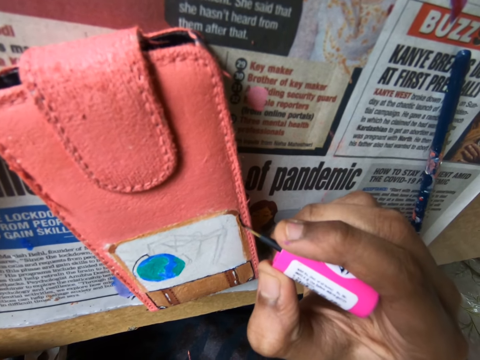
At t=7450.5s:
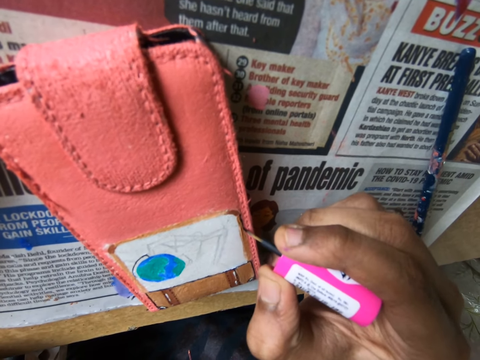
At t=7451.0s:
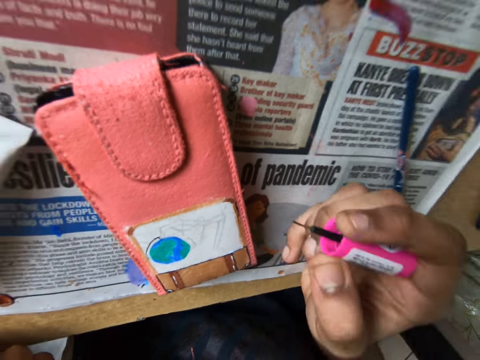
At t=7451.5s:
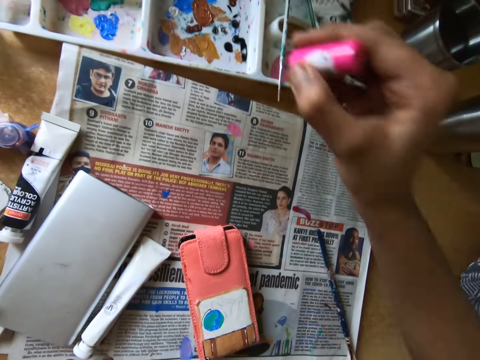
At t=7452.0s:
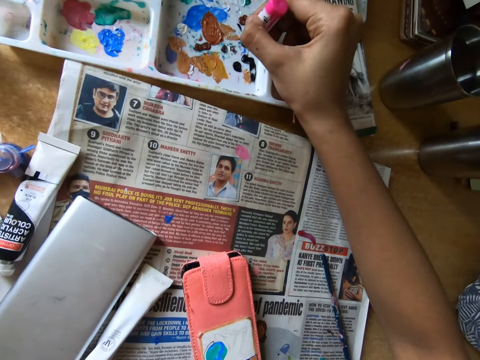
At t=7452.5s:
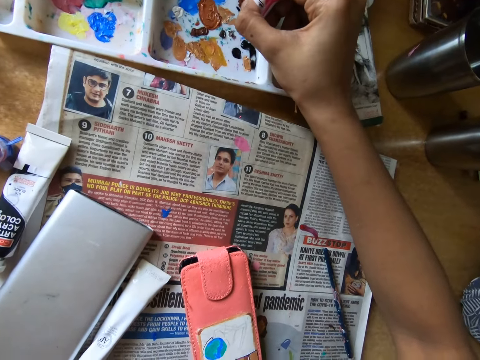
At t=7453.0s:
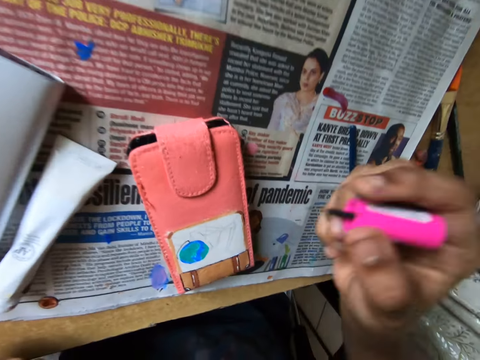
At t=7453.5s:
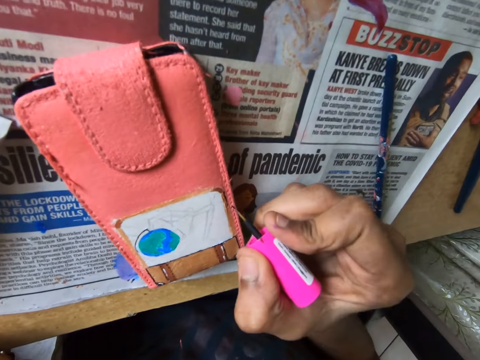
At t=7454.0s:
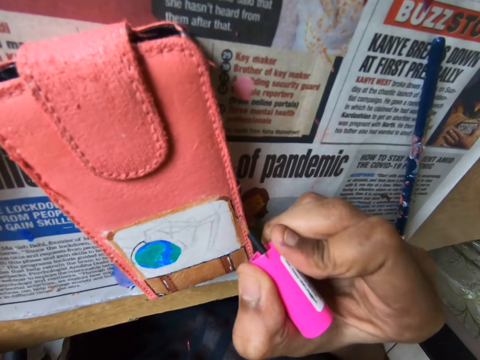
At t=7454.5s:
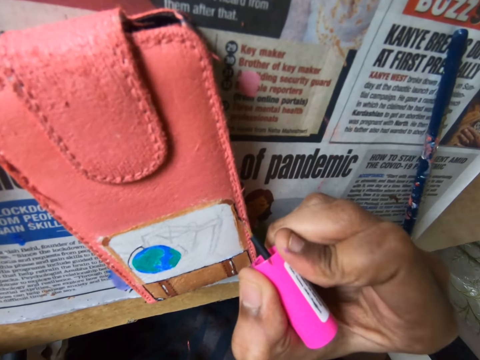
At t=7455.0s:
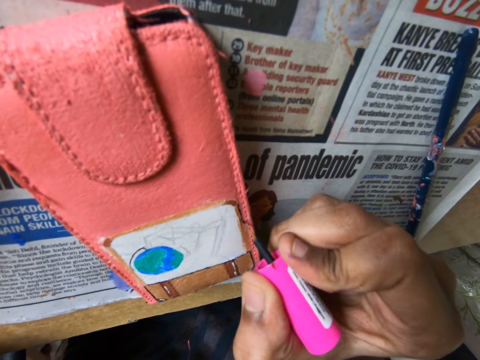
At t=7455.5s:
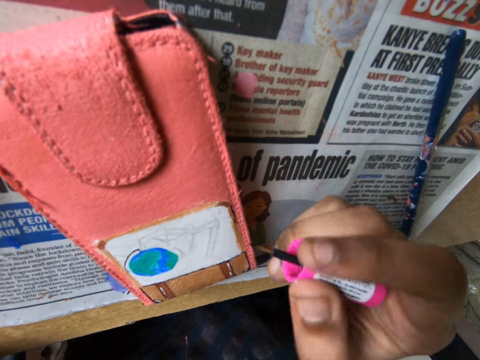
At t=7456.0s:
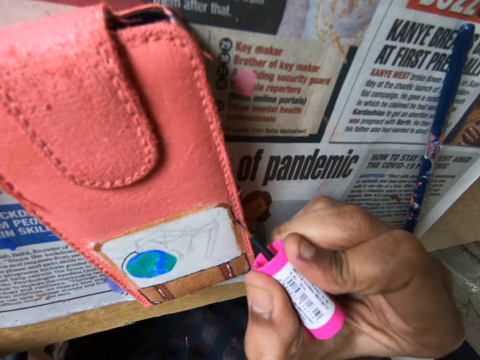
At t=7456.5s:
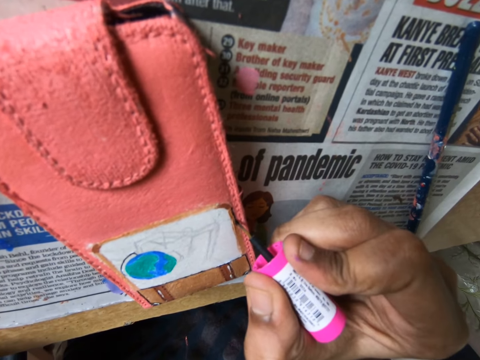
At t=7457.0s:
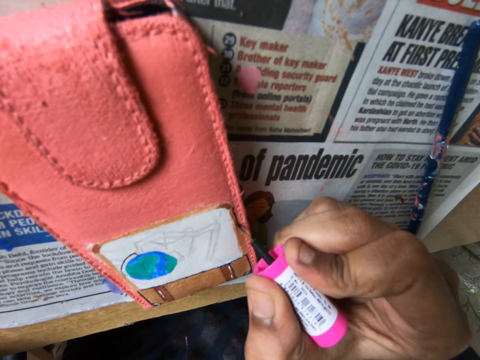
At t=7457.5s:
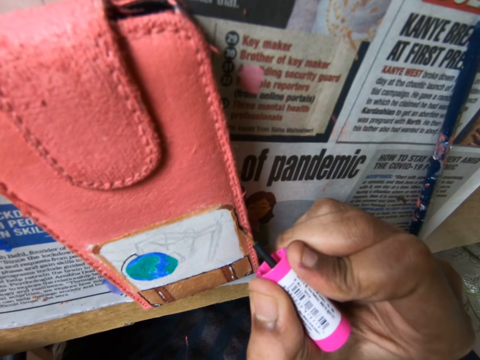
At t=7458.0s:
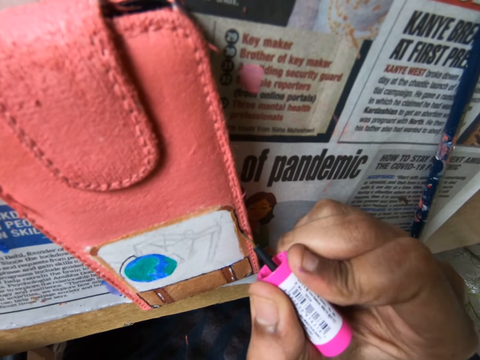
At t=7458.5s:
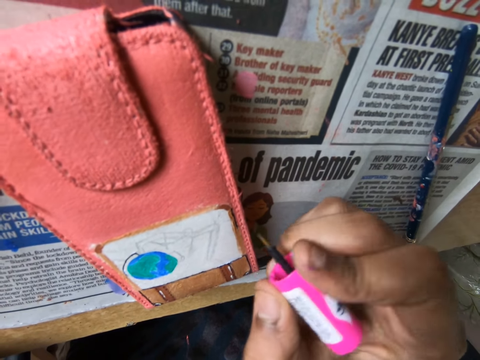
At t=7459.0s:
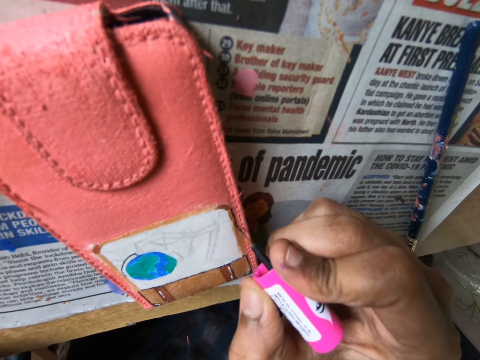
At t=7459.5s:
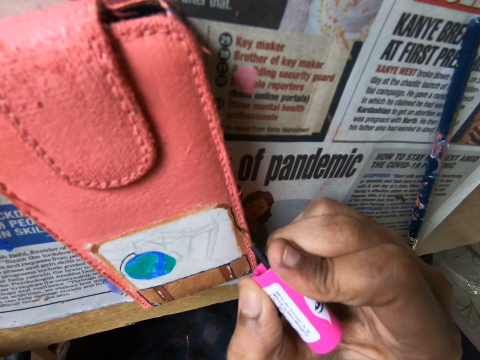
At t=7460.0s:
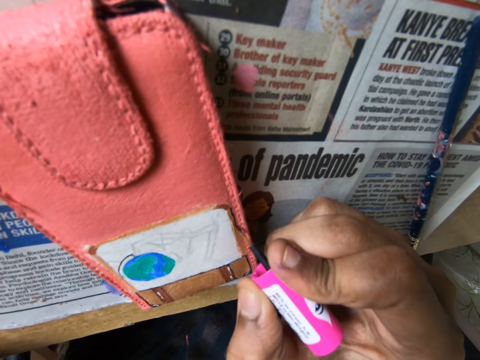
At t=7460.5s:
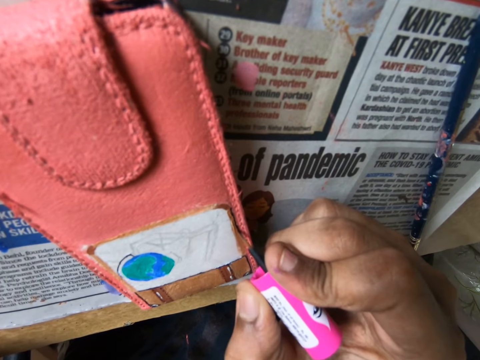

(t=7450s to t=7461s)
The camera wearer rubs a polish brush in the container. They scoop paint with the brush. They paint a picture on the wallet with the polish brush.

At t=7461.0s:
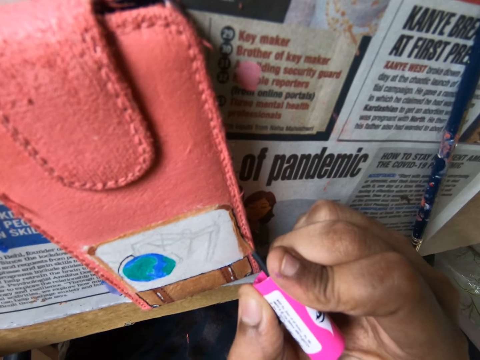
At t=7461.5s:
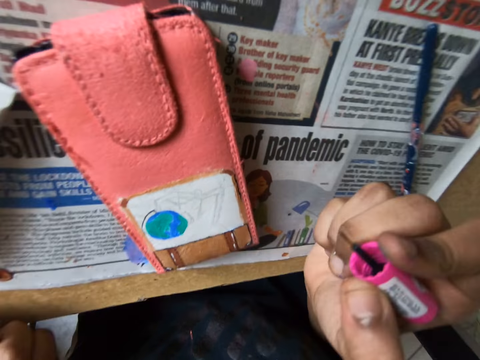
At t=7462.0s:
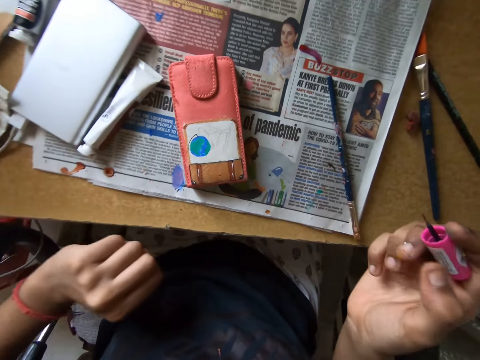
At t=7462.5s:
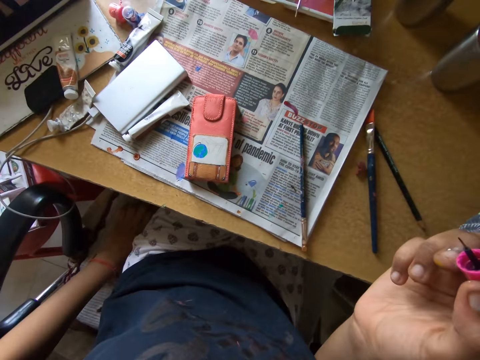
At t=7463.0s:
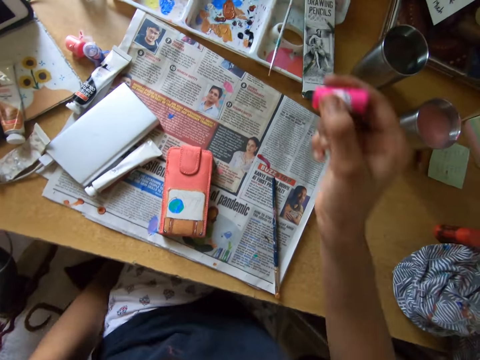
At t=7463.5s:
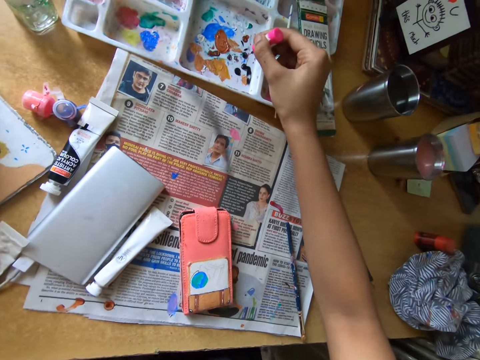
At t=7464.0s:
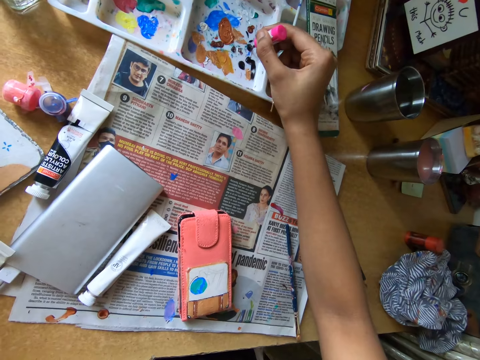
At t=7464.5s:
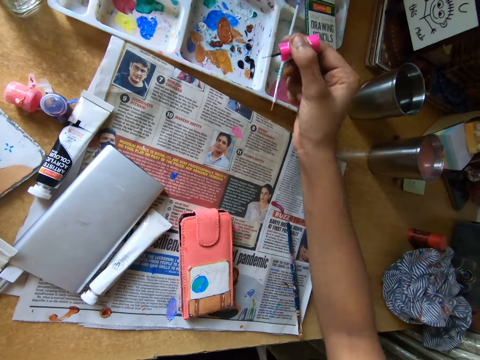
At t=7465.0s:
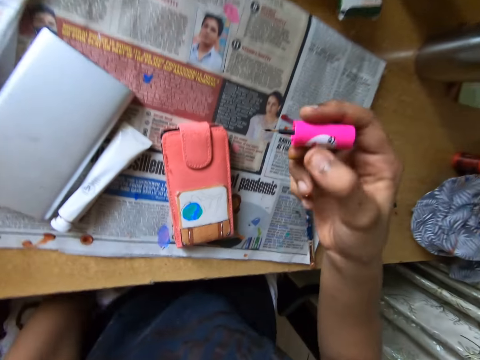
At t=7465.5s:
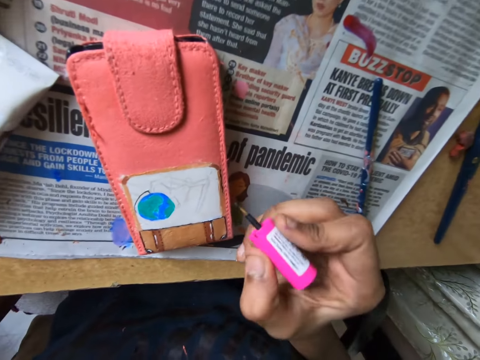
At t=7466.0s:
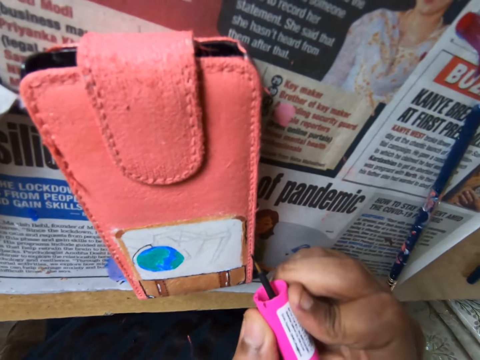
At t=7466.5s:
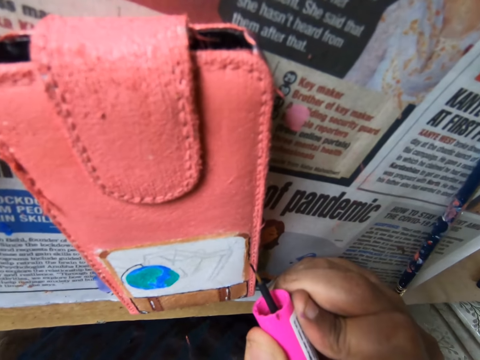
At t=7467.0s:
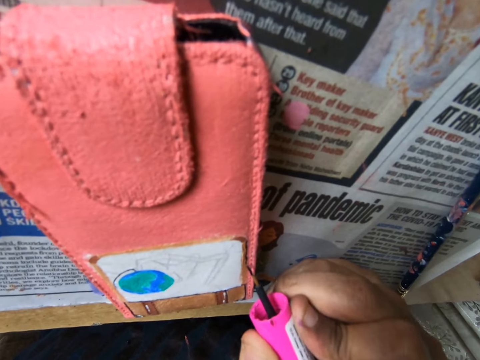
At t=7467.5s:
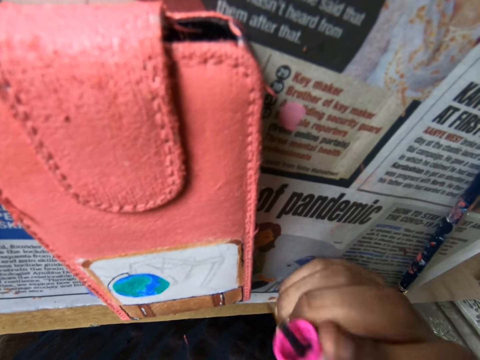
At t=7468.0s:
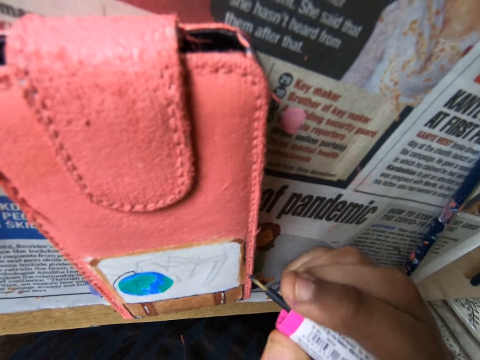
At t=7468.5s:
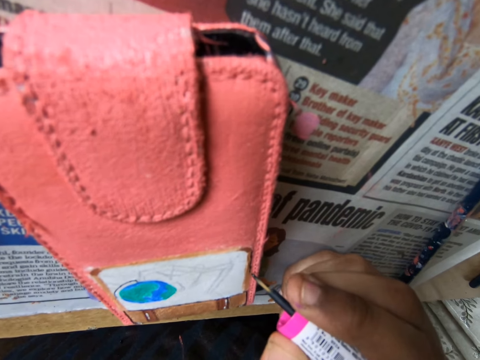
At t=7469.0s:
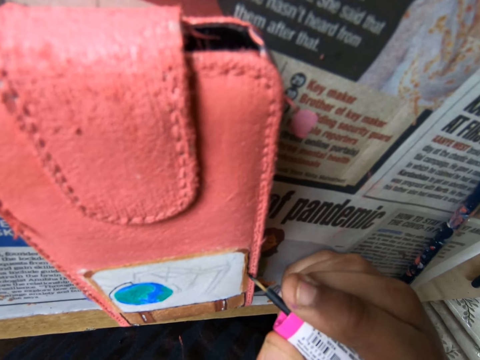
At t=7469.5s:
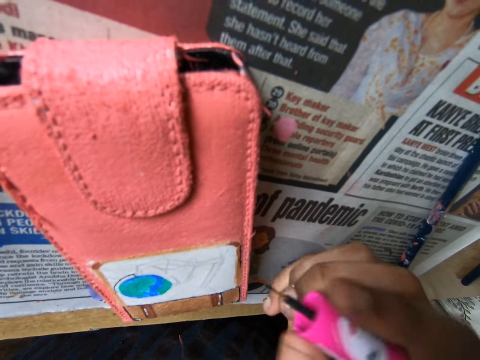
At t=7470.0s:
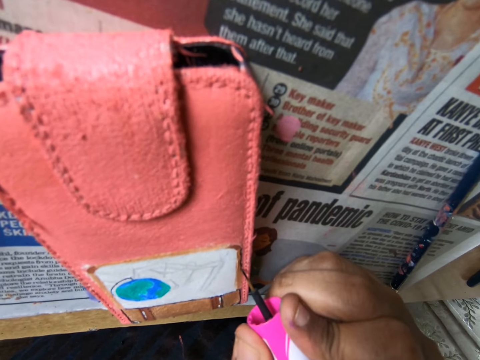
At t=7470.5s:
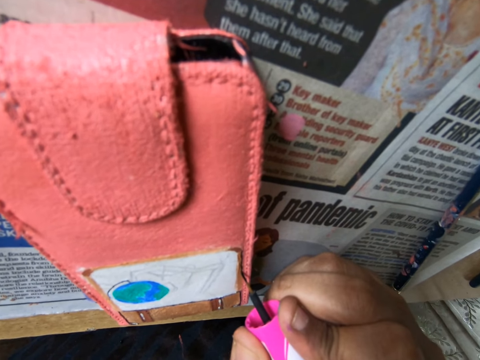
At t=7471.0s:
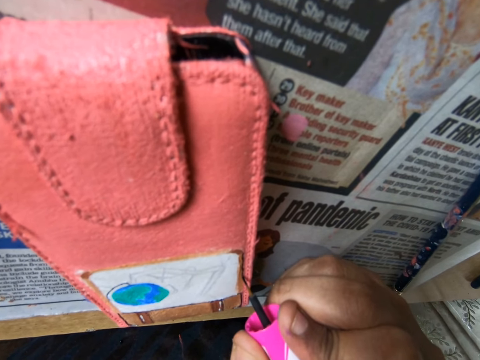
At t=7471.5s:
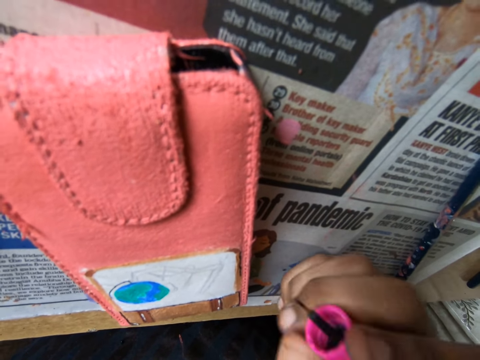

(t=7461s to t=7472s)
The camera wearer scoops paint with a brush. They rub the polish brush in the container and paint a picture on the wallet with the polish brush.

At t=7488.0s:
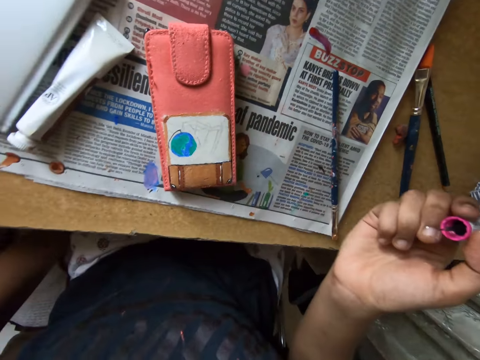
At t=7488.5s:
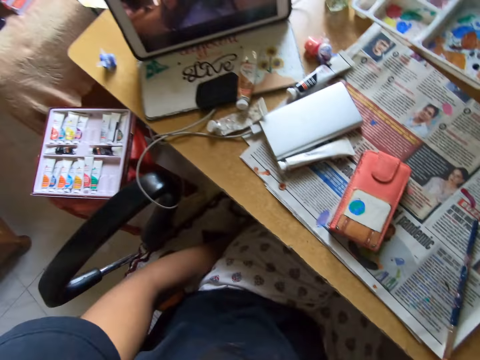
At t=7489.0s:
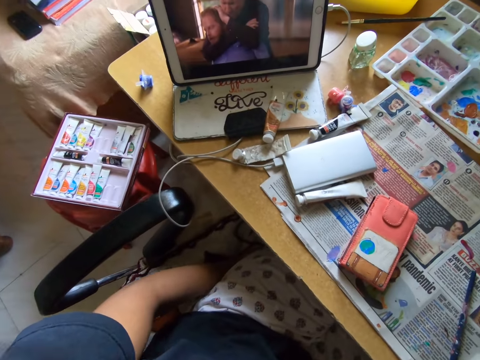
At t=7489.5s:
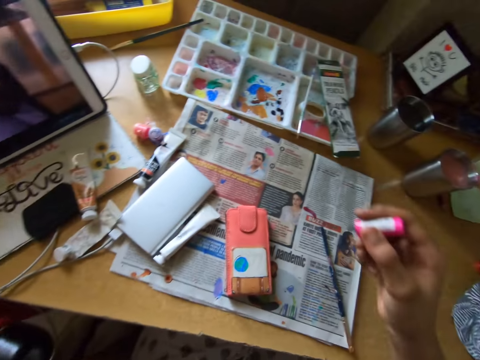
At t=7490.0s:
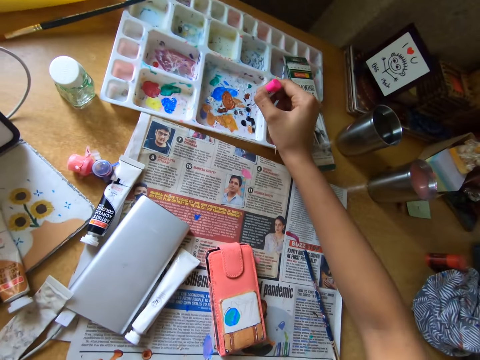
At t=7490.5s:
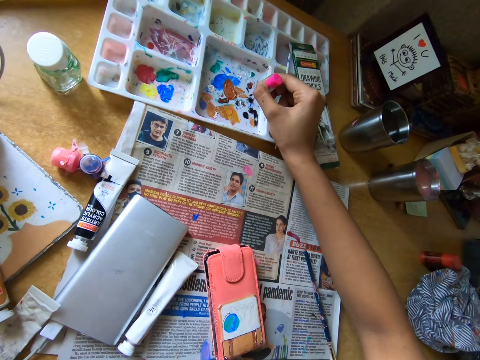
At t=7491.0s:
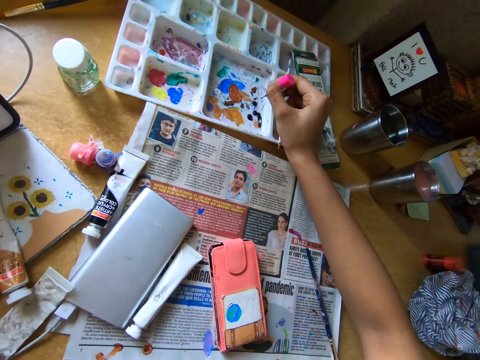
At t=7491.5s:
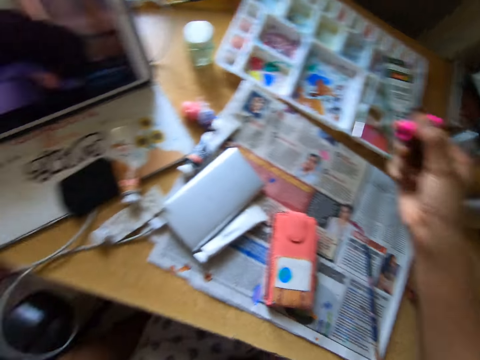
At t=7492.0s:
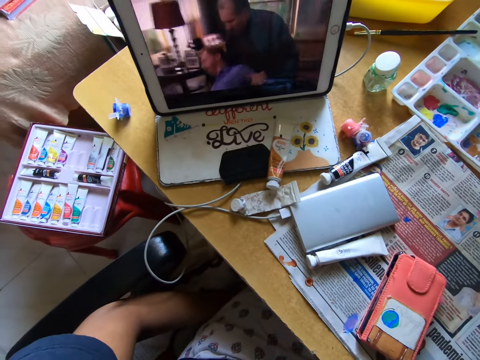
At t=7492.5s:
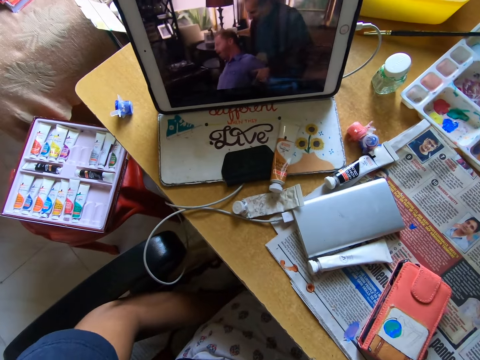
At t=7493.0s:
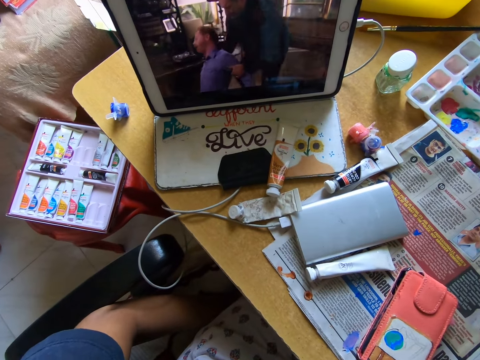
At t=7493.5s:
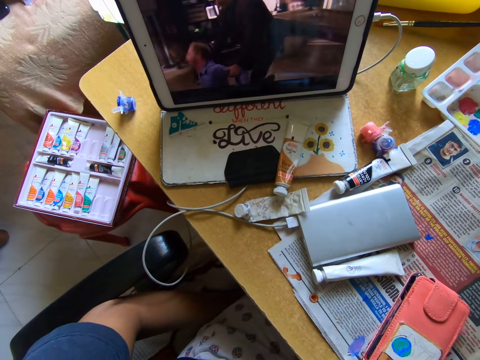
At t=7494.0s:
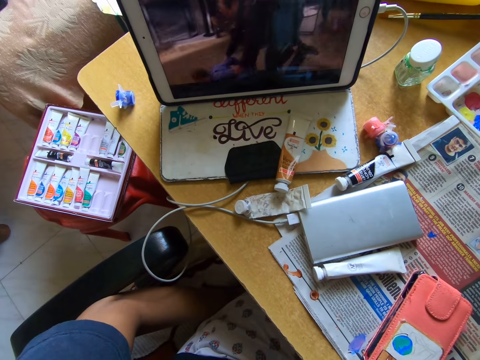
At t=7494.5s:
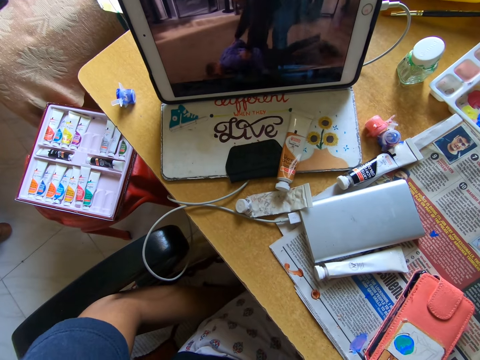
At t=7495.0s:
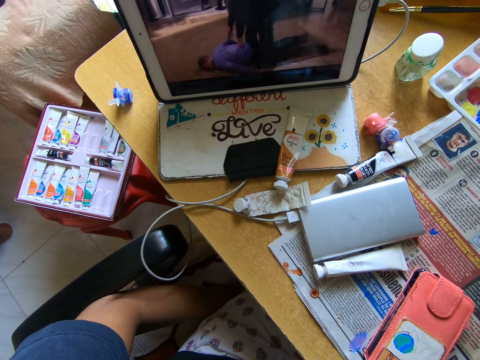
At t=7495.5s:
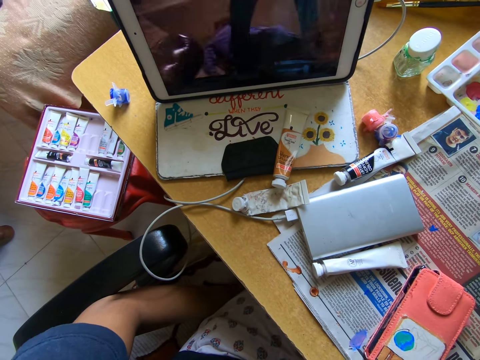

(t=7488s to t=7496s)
The camera wearer looks at the screen. They rub the polish brush in the container and scoop paint with the brush. They look at the screen and look around.
